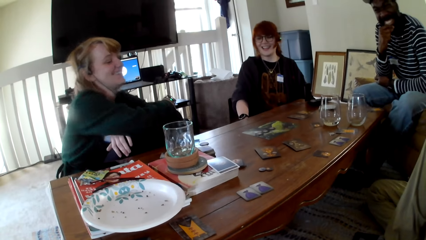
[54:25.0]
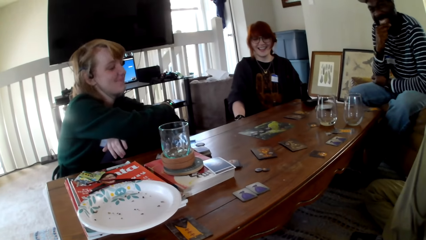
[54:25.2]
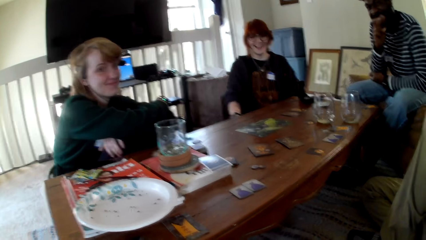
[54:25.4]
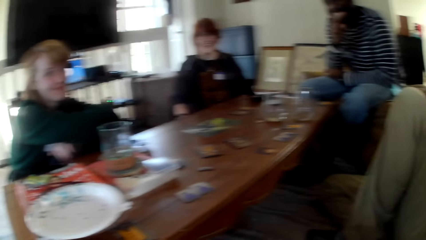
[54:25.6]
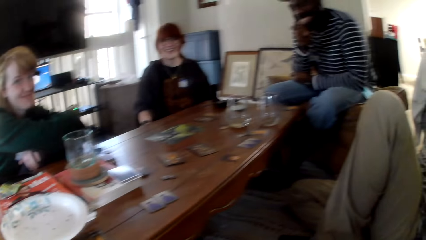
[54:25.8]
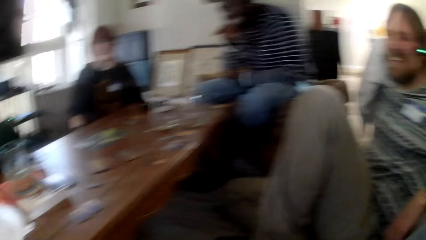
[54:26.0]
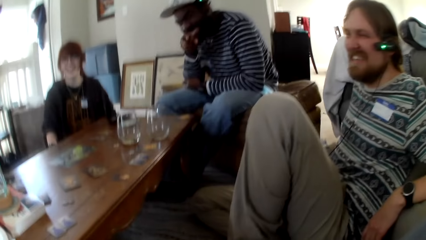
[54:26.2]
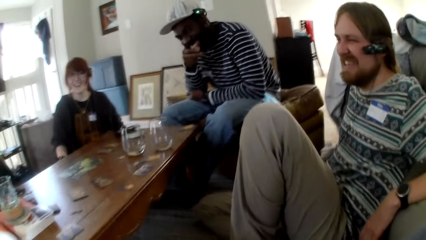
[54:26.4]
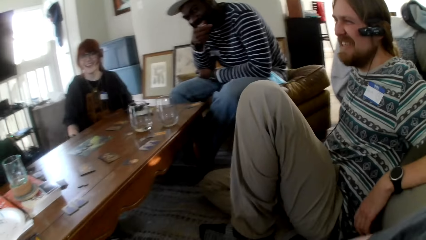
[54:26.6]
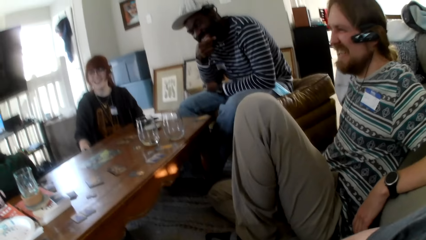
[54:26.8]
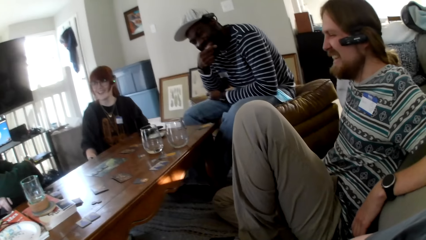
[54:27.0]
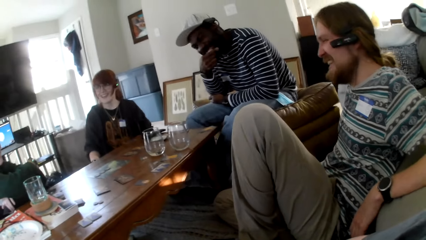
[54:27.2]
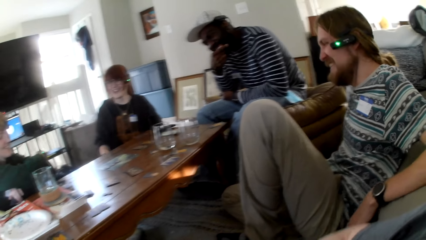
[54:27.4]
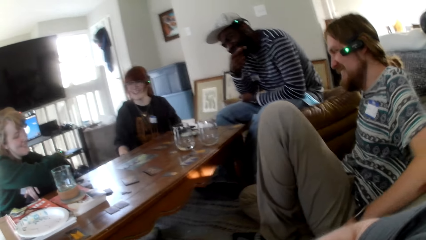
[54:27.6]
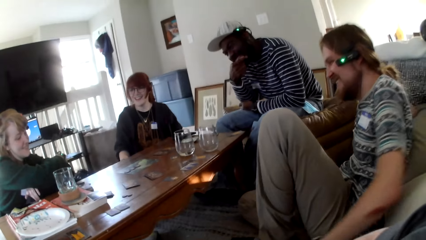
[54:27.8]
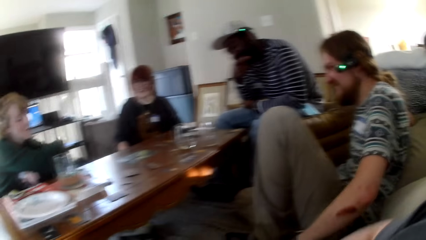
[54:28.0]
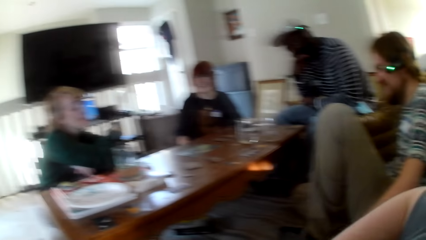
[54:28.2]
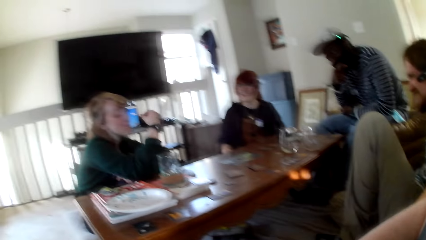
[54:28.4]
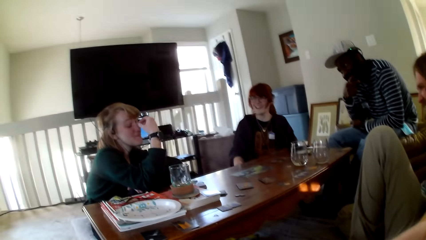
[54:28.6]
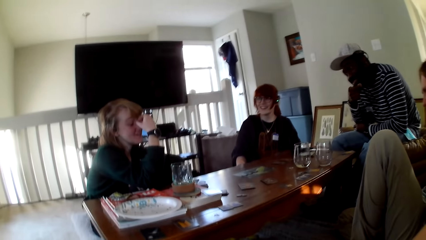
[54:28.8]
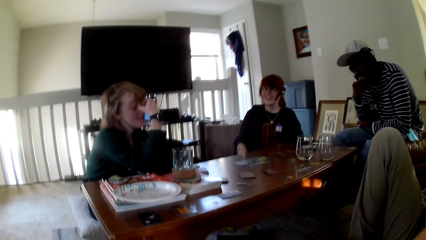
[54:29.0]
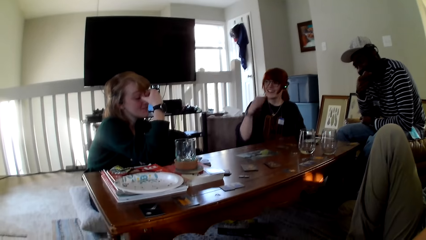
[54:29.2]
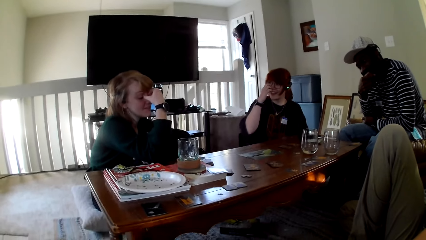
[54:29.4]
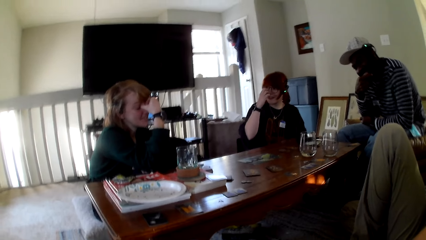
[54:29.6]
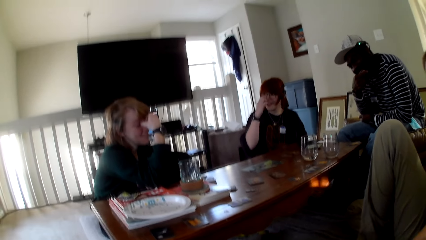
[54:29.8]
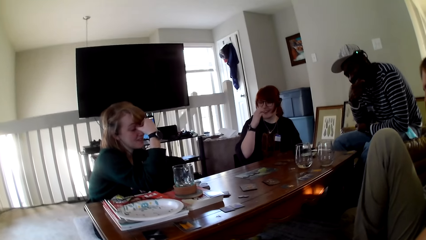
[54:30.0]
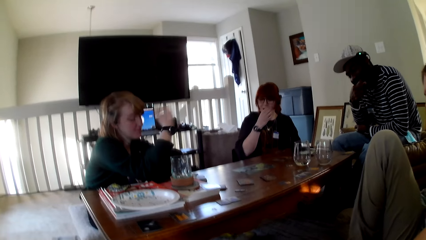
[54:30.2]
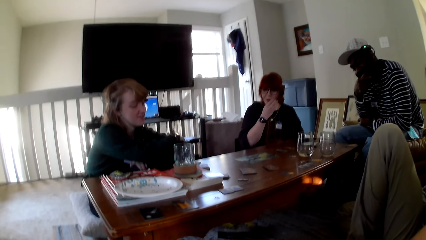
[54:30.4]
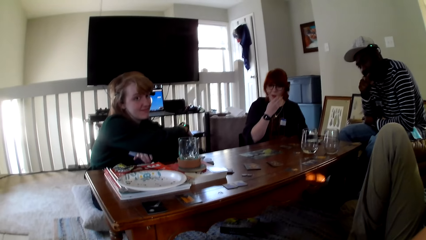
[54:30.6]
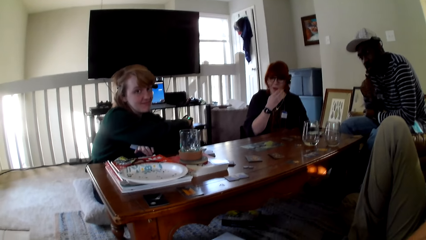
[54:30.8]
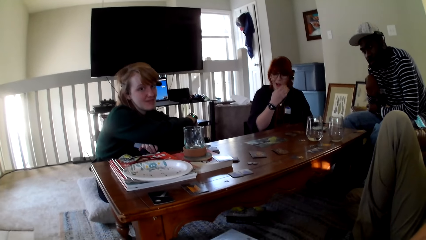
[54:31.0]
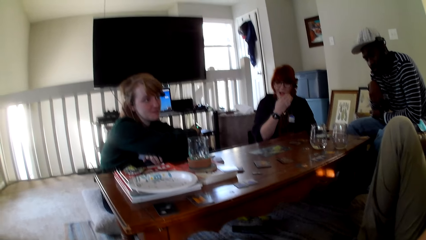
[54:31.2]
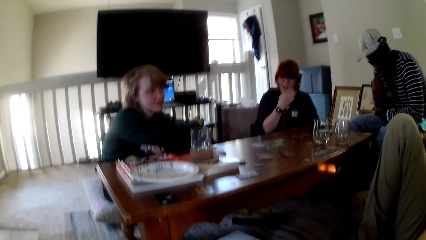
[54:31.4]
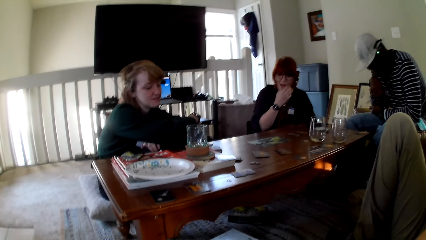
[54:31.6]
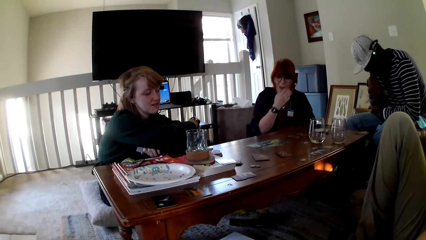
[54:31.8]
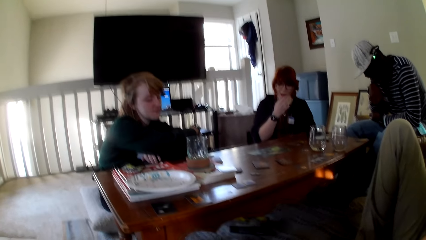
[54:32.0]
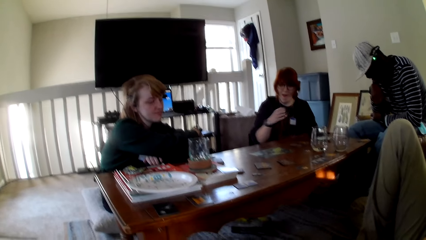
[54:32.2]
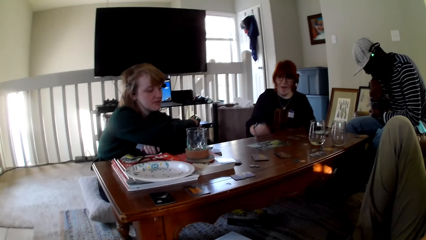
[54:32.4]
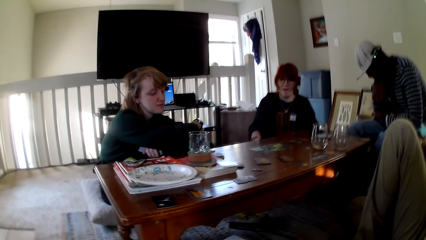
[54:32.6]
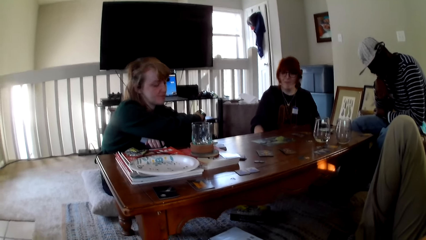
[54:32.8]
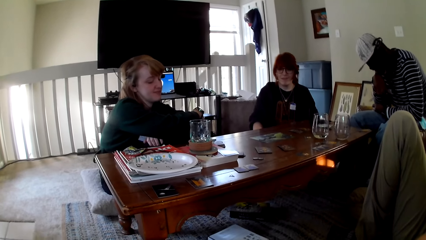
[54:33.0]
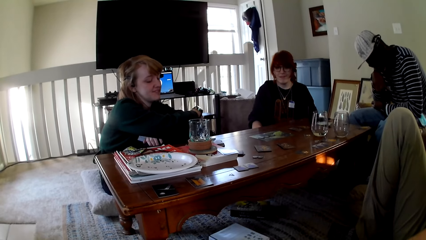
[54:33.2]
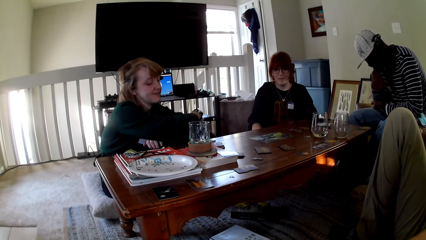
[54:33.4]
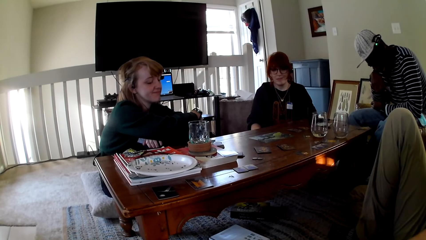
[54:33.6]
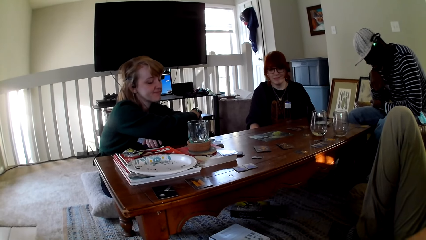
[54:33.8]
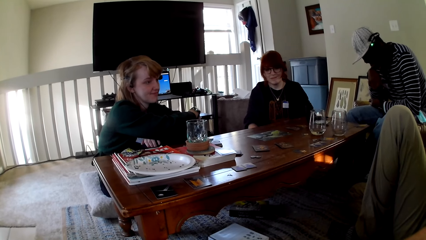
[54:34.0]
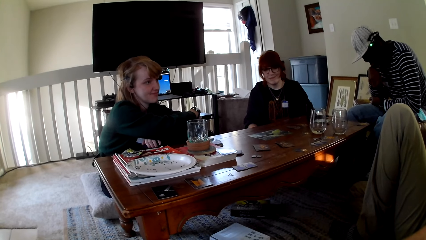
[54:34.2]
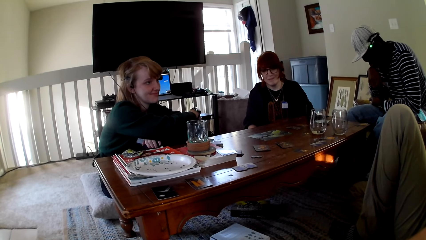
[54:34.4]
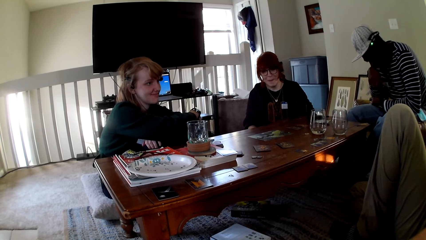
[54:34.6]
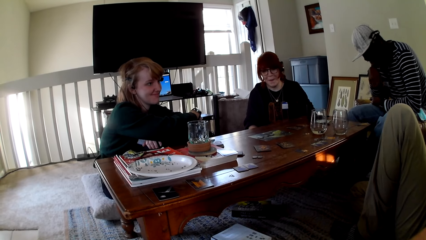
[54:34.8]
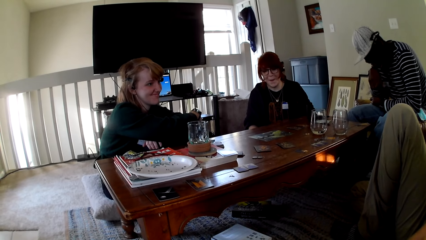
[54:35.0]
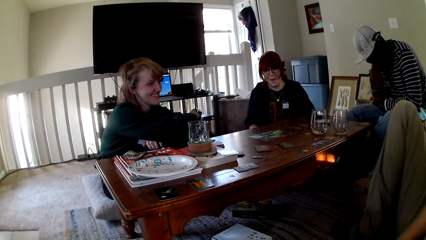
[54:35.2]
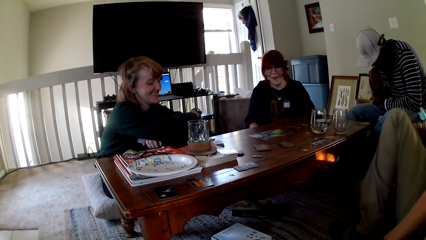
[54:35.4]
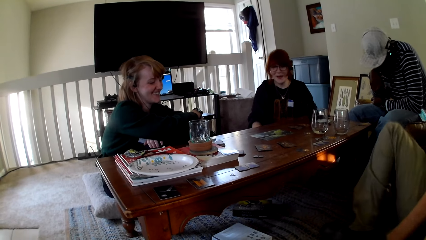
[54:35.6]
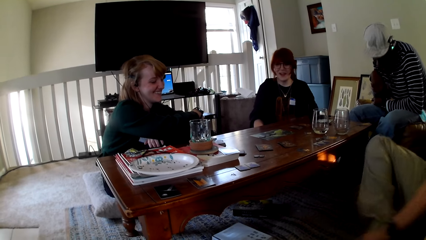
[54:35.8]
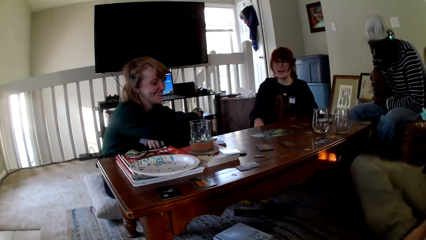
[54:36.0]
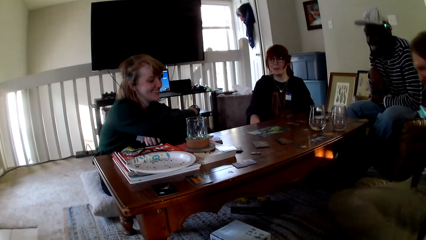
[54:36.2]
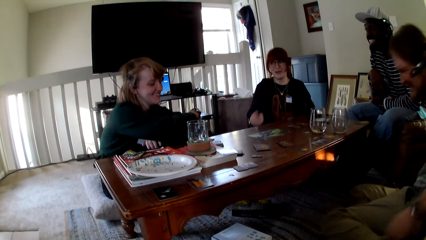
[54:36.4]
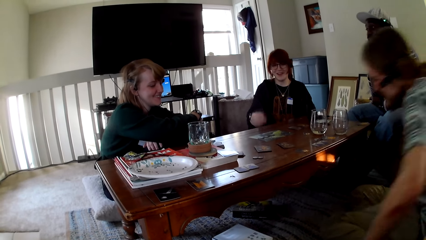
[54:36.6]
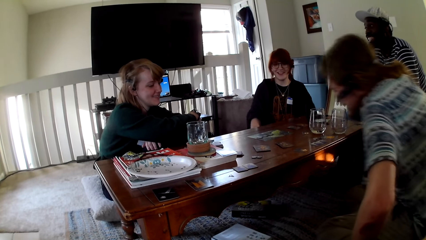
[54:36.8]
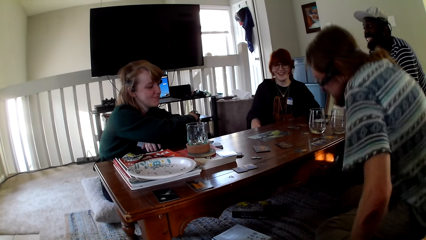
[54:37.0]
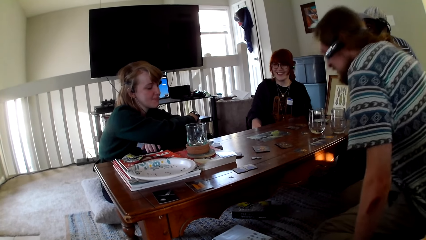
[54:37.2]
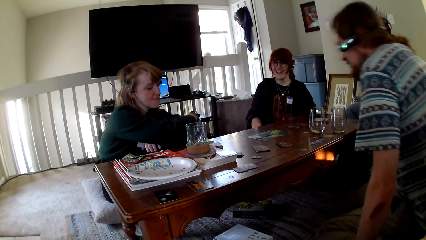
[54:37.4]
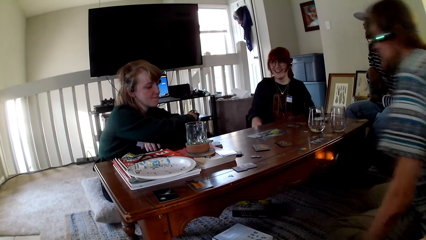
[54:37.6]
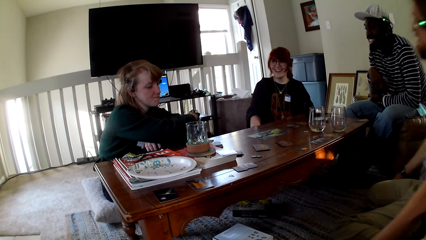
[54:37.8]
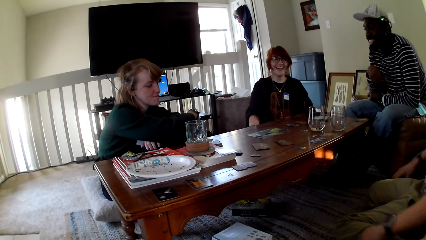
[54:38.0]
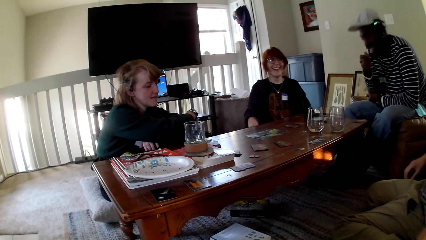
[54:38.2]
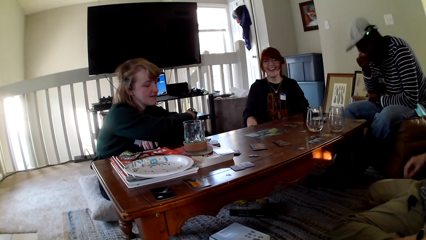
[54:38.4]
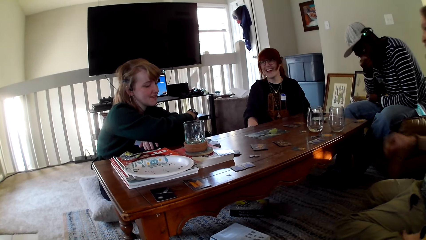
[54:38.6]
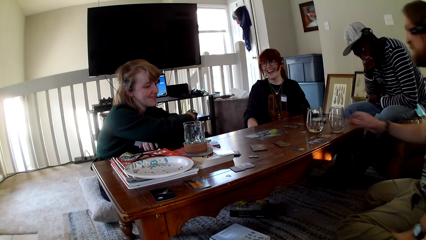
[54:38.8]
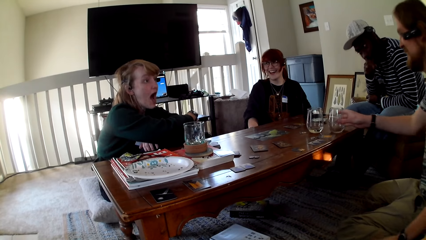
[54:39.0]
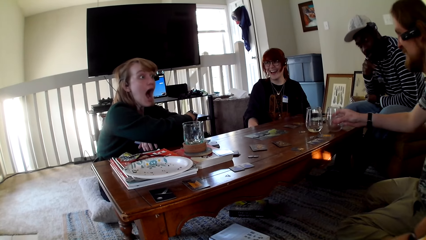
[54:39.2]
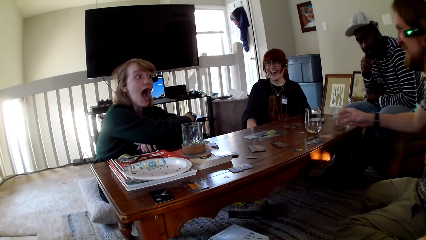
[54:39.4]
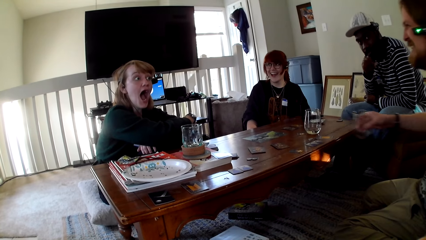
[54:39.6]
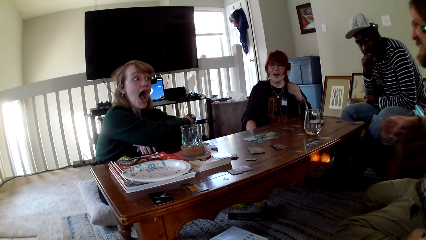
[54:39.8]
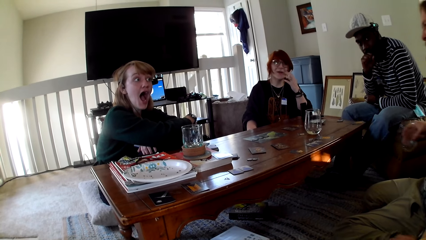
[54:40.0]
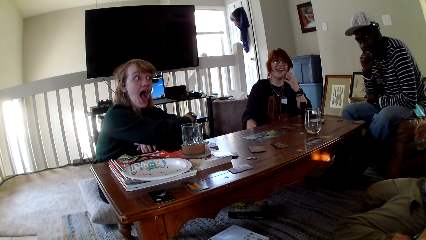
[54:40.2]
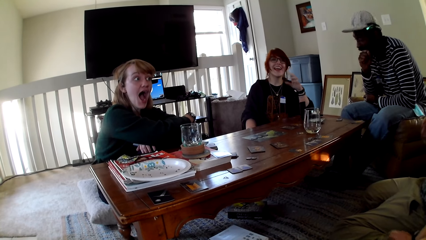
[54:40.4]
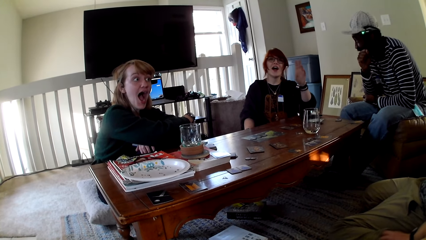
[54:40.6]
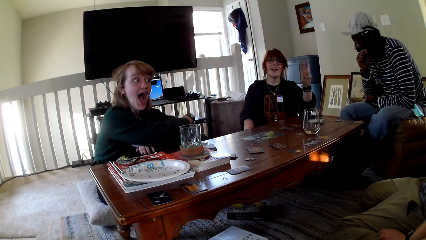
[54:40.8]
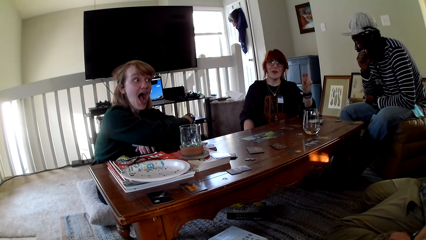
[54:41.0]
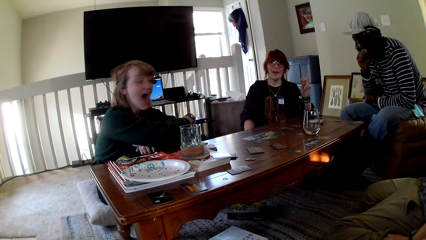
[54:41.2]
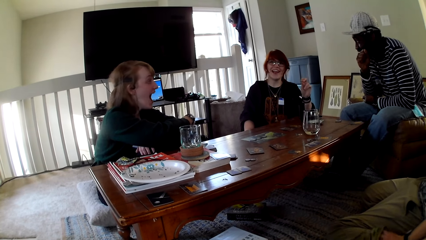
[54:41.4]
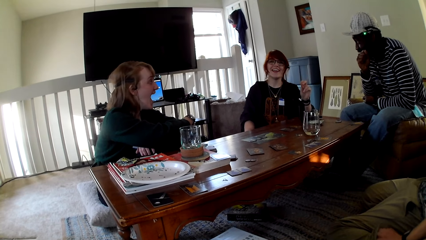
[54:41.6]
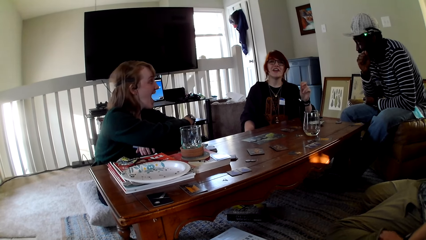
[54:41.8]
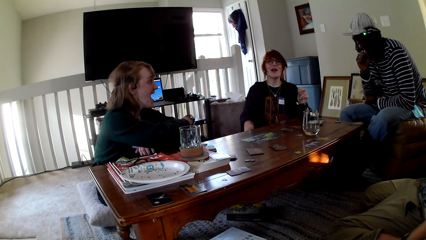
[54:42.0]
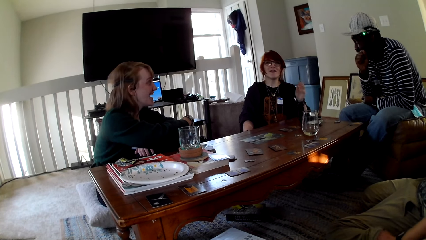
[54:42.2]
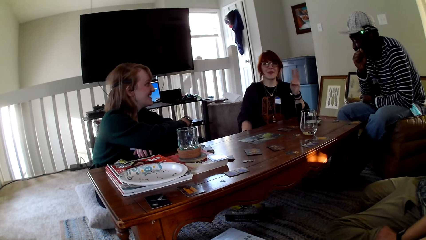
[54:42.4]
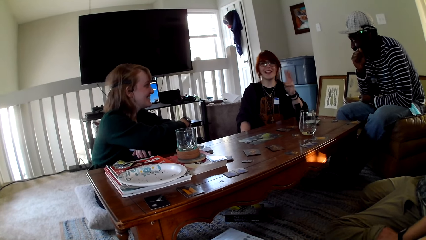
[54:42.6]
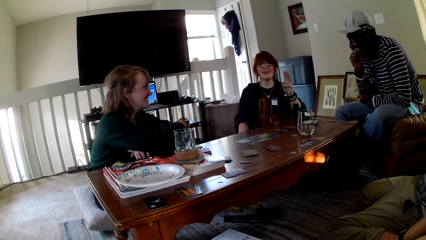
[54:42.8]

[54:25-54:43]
A person folds her hands around her knees. The camera wearer talks. A man moves his left hand. A woman talks. The person nods her head. Another person supports his chin with his hand. The man moves on the chair. The other person touches his chin. The man picks up a glass on the table. The woman lifts up her left hand. She converses with another woman, another man, the first man and the camera wearer.
